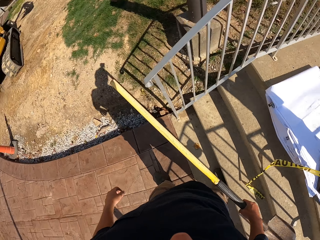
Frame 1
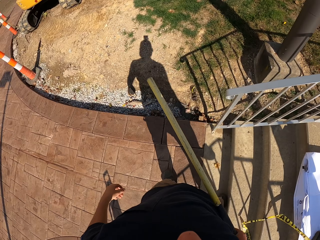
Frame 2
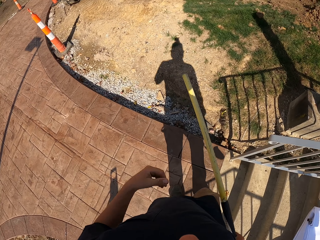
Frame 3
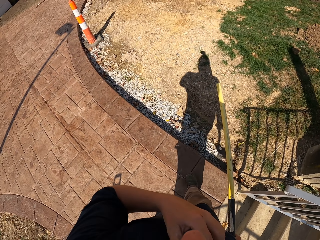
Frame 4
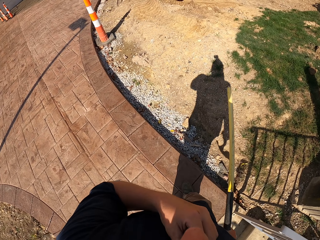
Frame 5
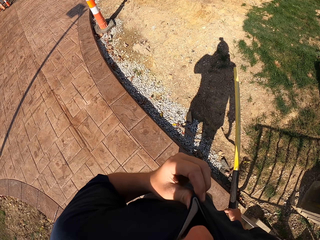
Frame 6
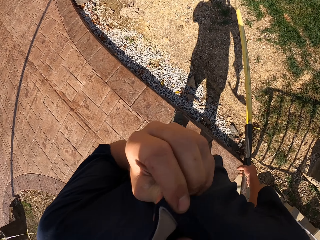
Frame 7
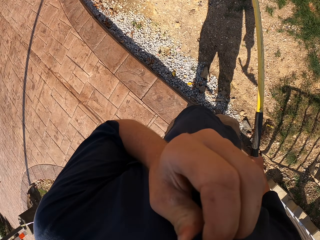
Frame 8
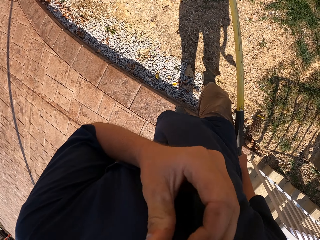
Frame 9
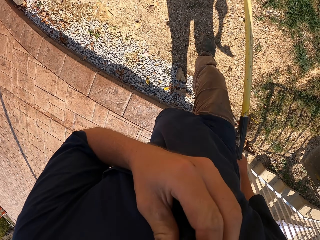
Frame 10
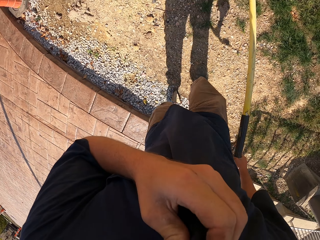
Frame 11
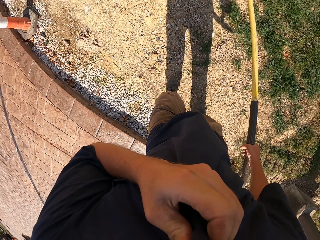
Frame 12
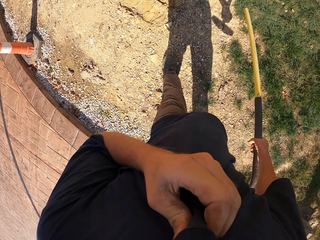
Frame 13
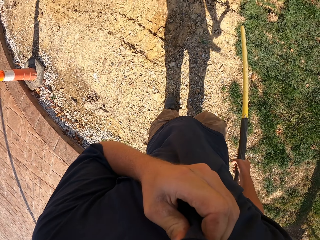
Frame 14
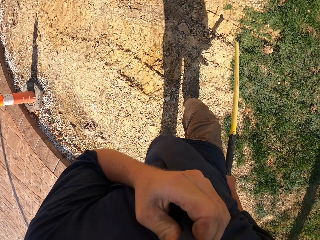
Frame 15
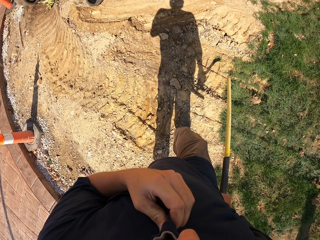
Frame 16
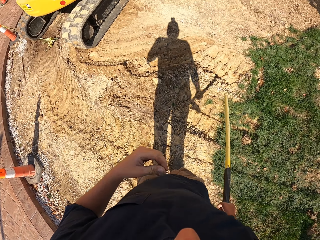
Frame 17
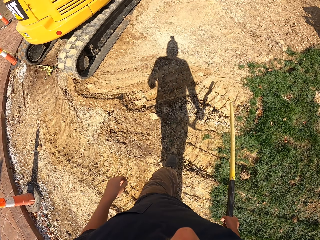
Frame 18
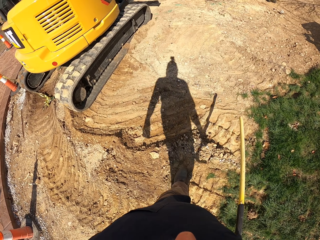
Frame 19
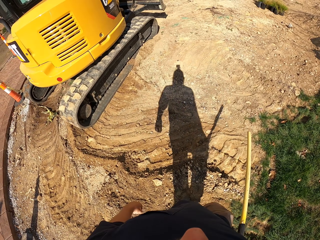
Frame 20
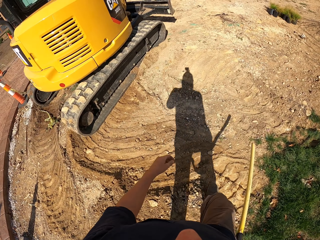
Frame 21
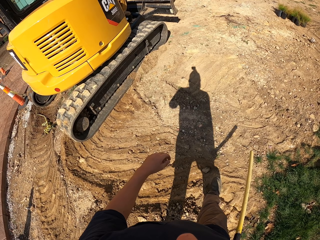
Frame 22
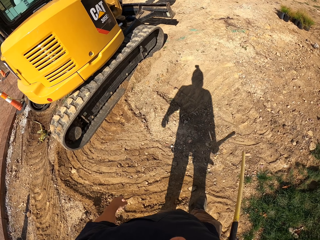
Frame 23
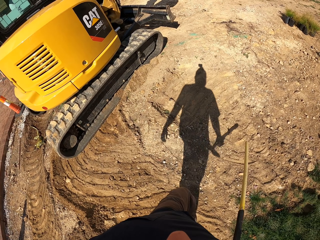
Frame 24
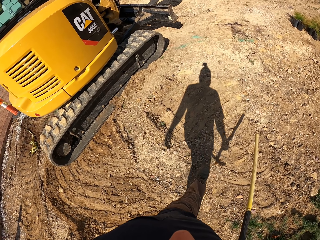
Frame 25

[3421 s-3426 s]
The camera wearer touches the cloth. They wipe the face. They walk towards the excavator.

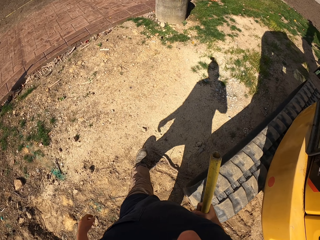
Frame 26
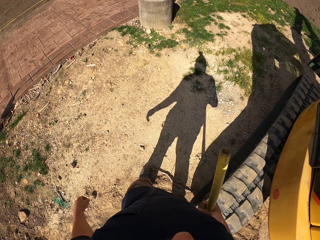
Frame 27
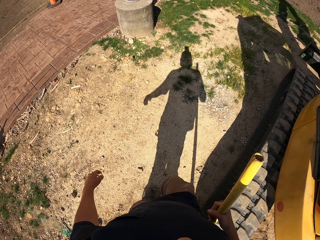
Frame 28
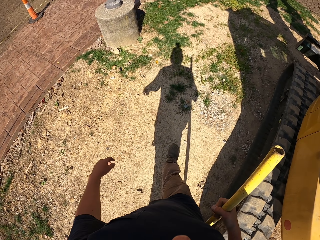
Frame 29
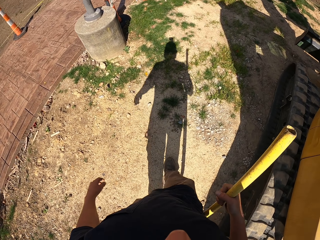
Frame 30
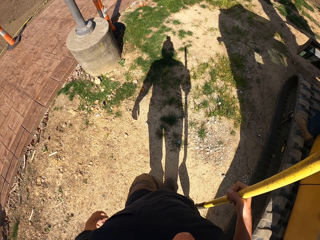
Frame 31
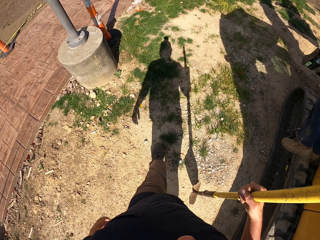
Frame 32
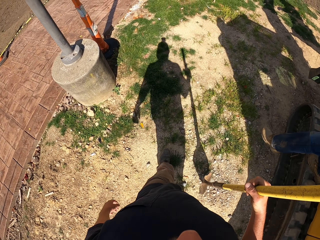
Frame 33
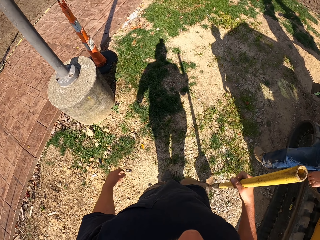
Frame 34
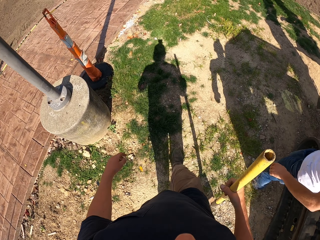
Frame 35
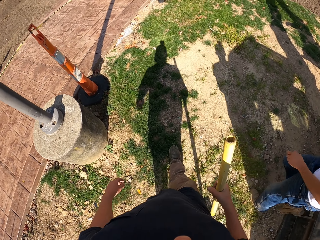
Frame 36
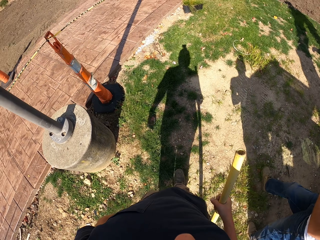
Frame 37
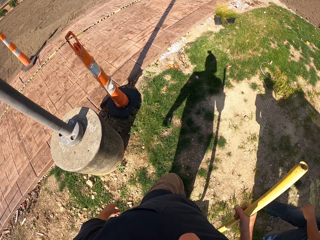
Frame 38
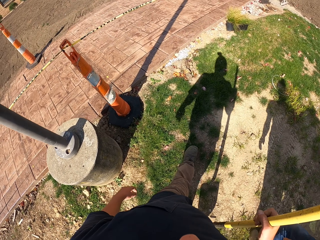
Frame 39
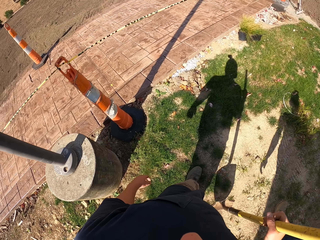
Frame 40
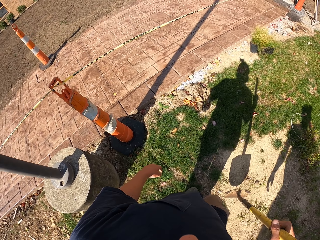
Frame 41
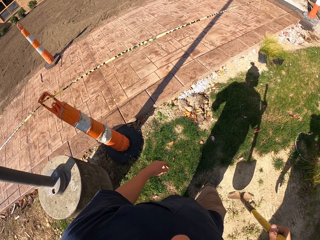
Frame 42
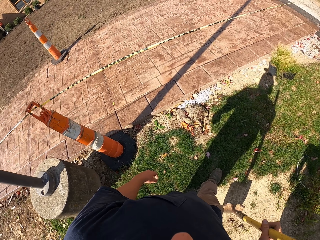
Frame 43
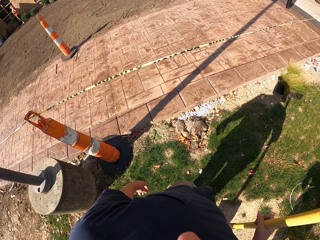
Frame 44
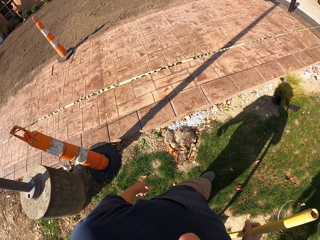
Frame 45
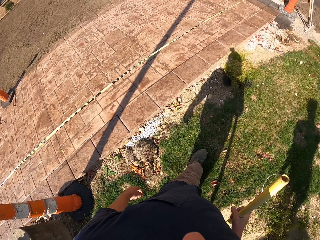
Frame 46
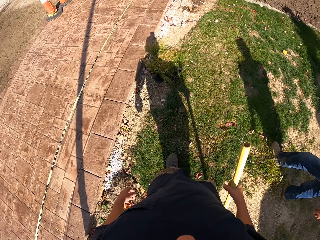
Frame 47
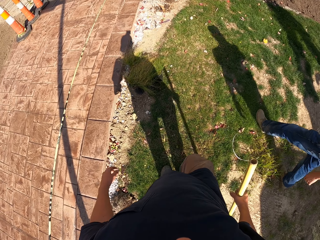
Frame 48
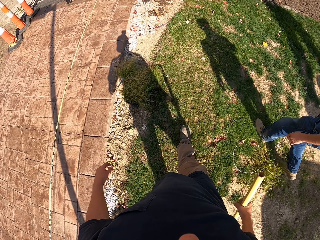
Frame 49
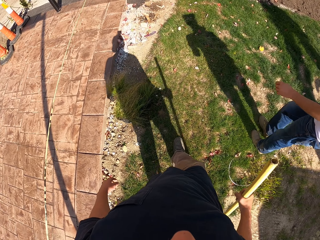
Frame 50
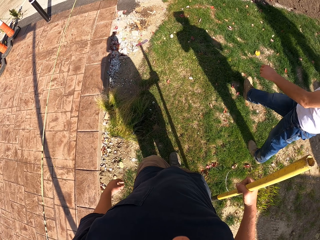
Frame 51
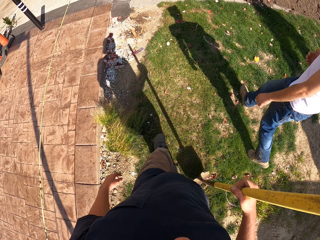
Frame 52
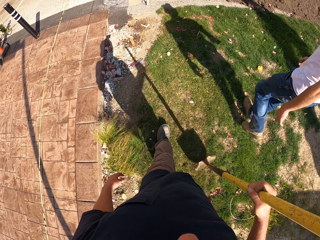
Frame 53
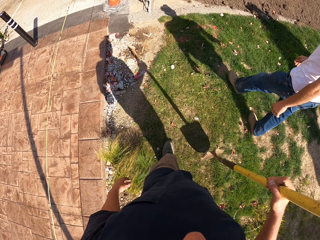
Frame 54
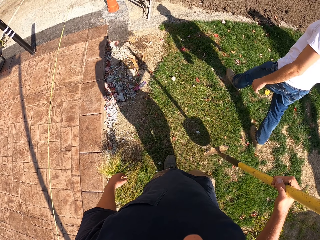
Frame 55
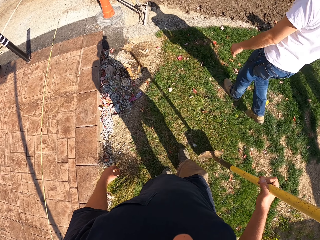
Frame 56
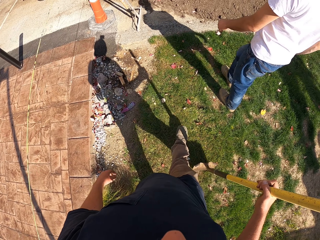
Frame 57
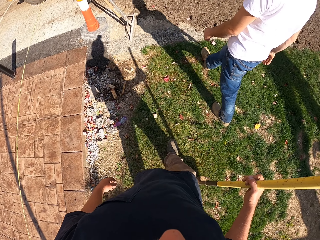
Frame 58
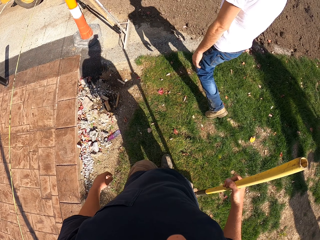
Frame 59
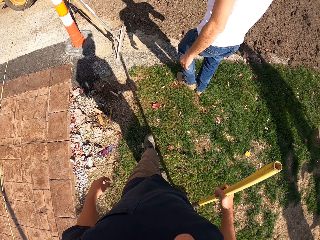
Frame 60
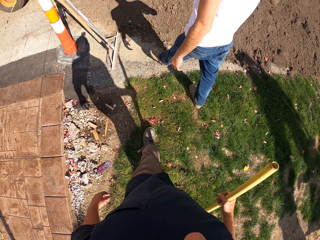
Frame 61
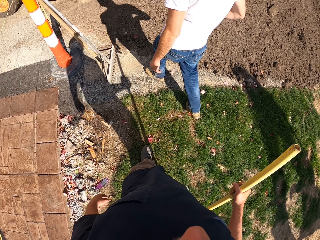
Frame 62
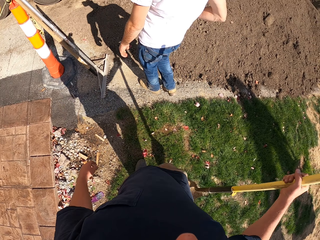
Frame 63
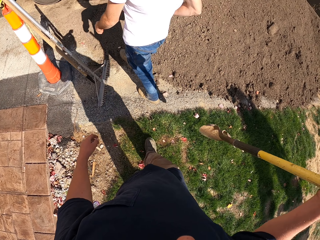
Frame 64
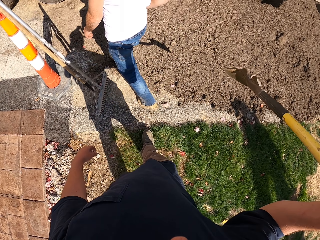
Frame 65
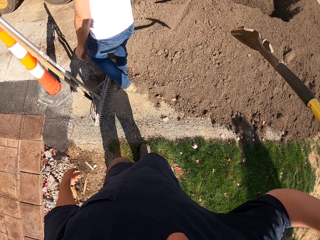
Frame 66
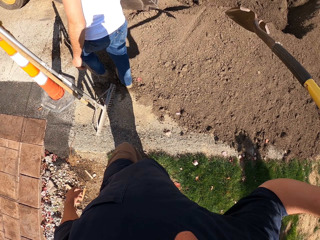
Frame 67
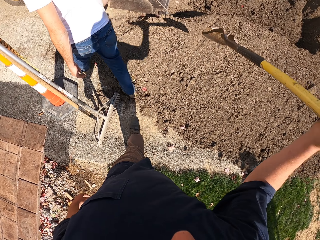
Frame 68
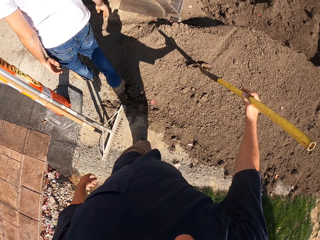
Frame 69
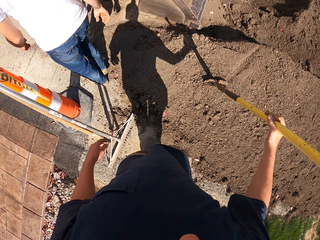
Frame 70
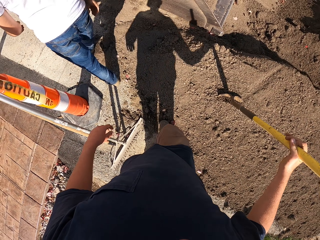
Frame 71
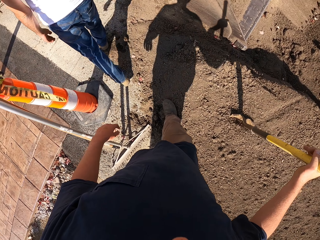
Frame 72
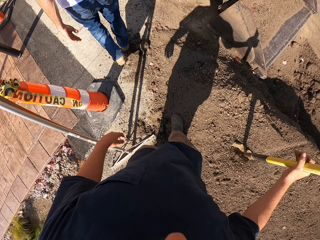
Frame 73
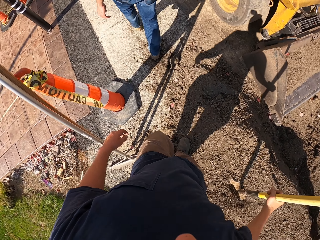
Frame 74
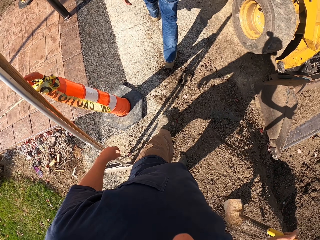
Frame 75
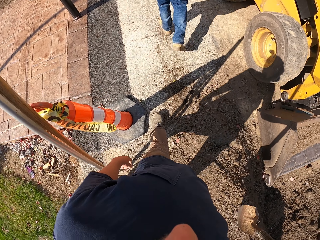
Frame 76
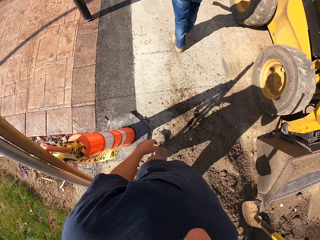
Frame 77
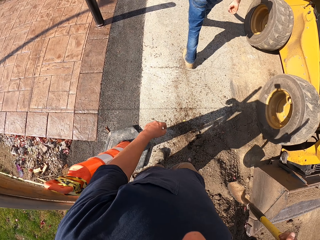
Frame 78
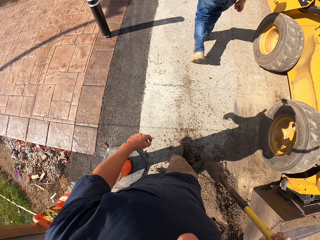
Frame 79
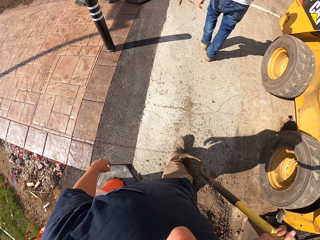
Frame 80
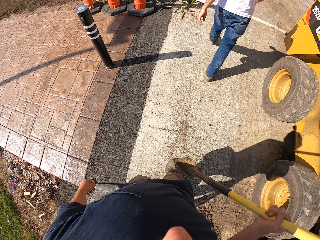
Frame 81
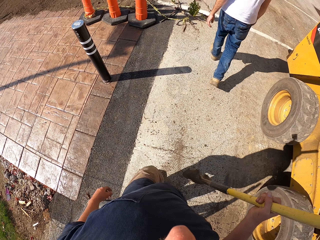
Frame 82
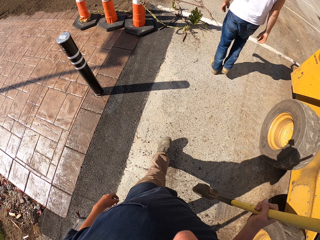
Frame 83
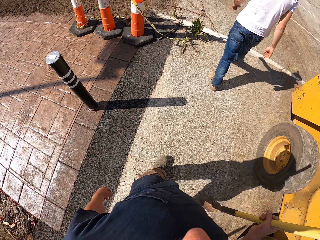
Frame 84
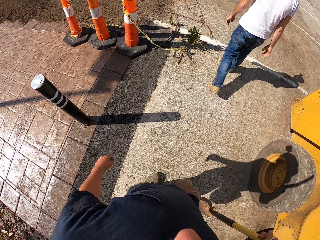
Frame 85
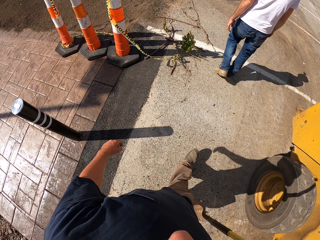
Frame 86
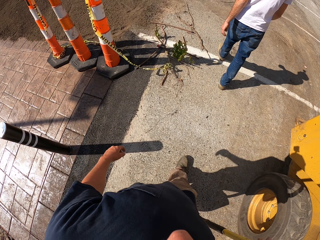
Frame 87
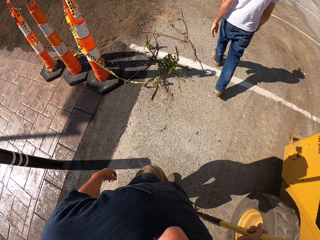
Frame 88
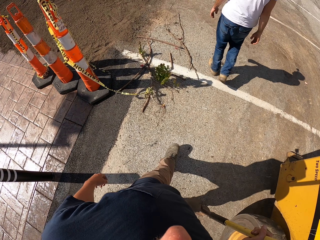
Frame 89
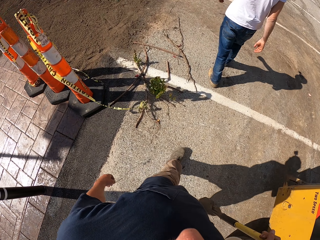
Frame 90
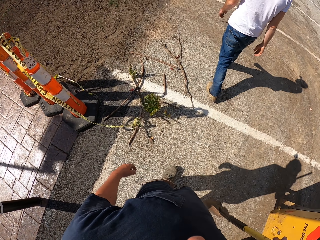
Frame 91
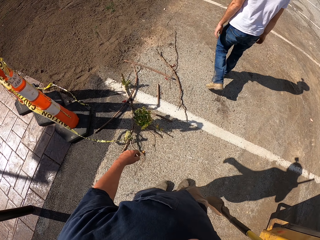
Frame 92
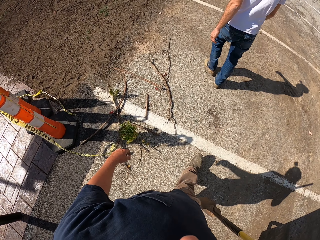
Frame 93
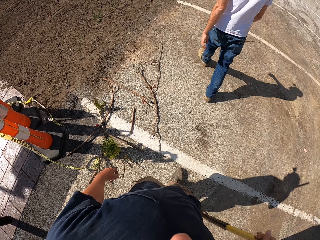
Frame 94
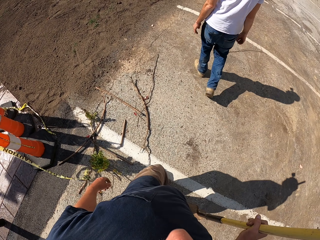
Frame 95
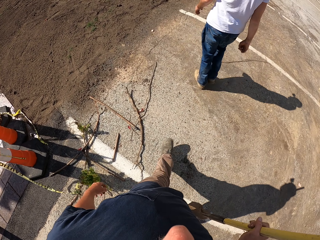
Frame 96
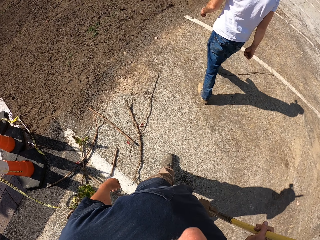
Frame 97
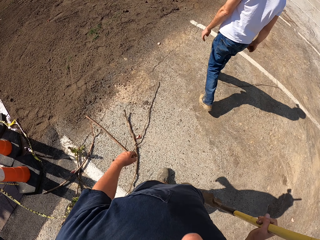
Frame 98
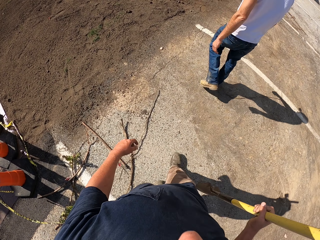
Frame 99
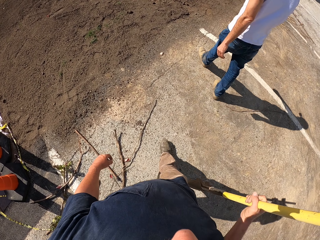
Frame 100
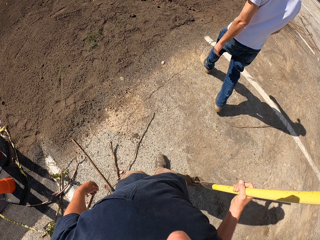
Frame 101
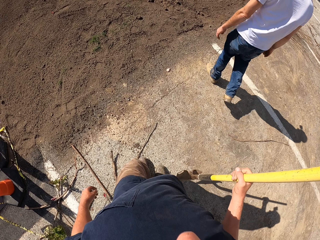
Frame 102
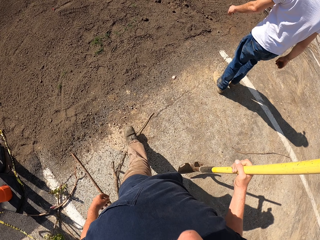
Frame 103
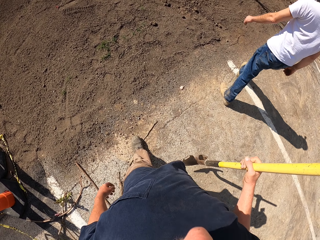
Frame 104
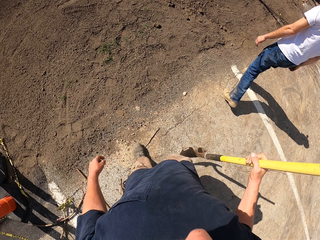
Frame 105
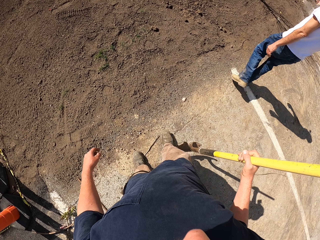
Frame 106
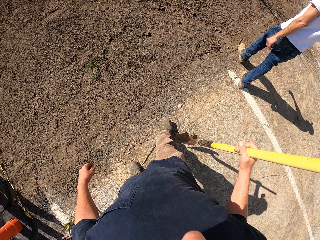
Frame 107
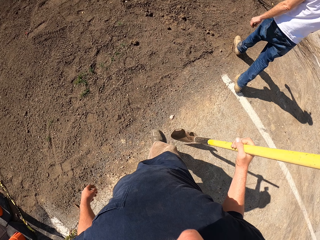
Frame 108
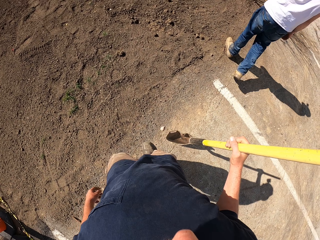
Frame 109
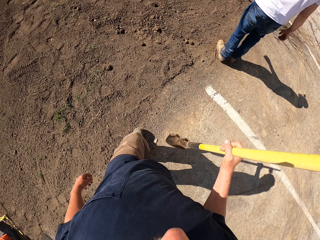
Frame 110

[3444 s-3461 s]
A person steps out of the excavator. The person walks beside the camera wearer.
